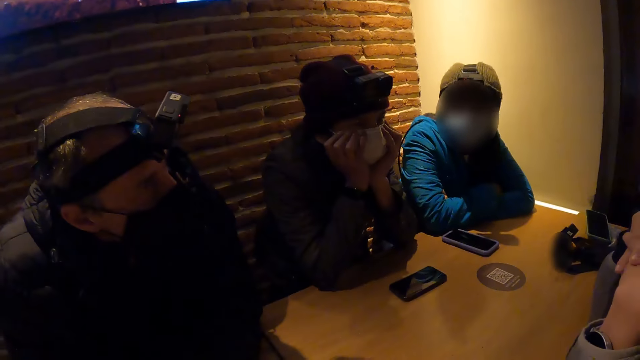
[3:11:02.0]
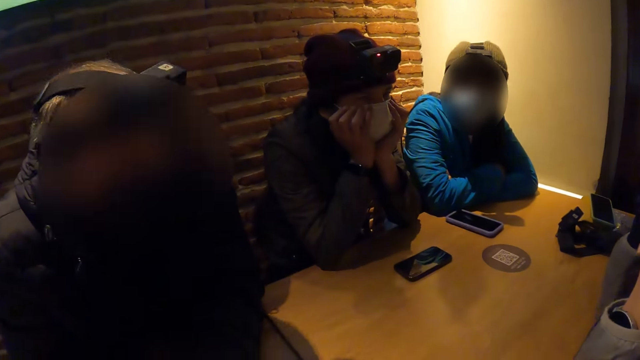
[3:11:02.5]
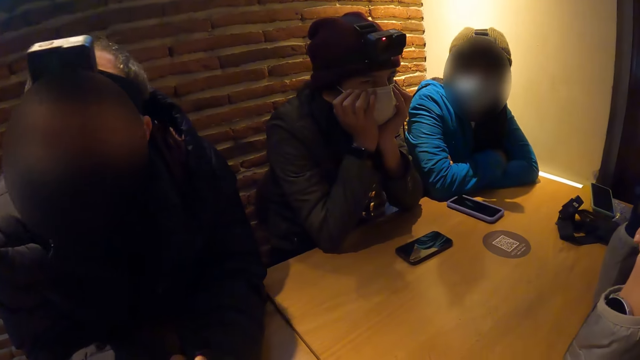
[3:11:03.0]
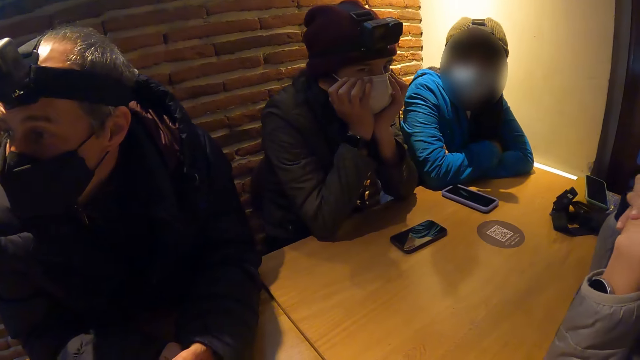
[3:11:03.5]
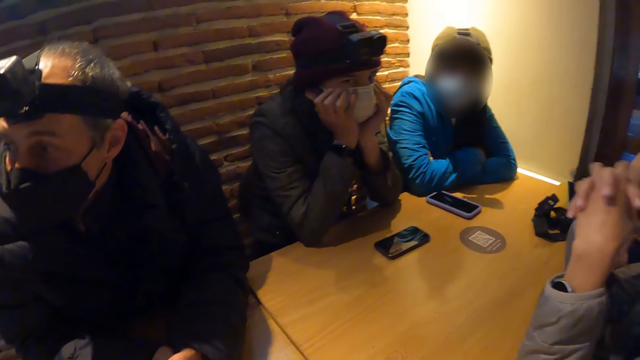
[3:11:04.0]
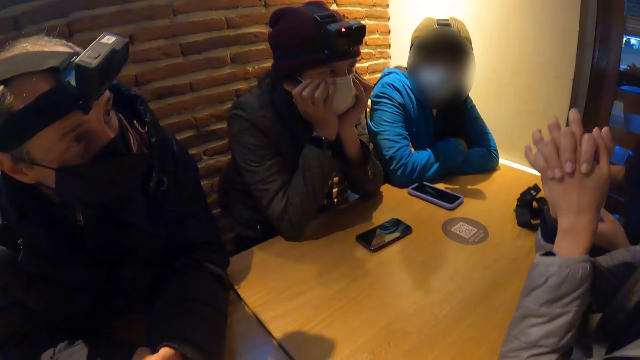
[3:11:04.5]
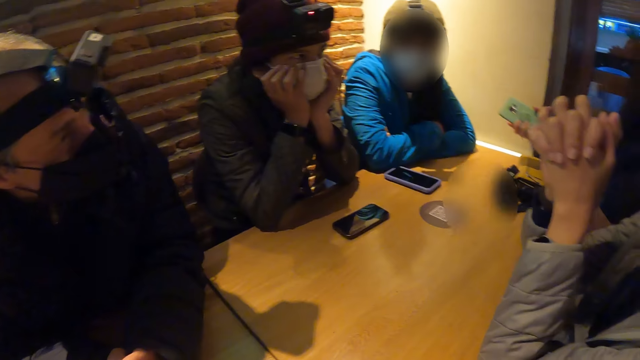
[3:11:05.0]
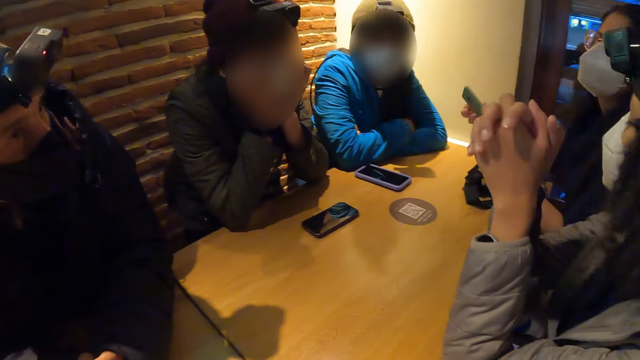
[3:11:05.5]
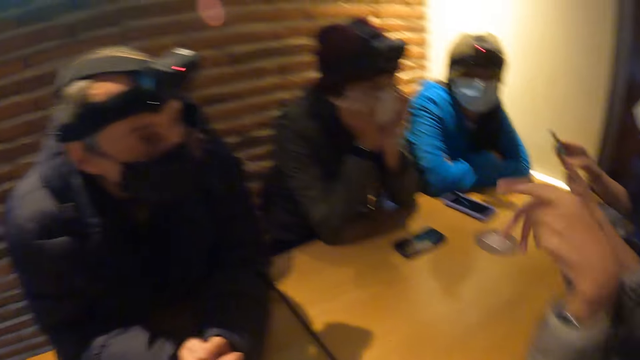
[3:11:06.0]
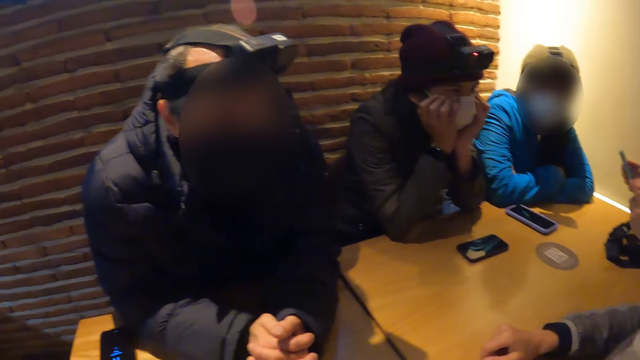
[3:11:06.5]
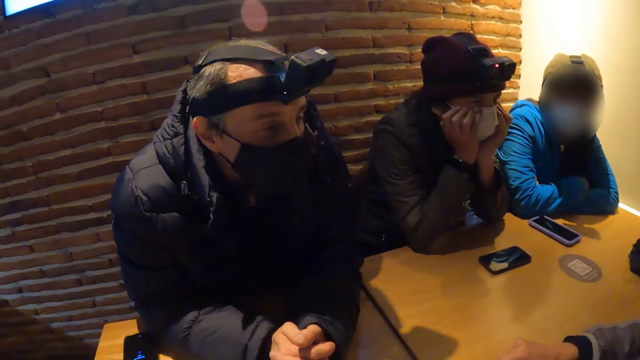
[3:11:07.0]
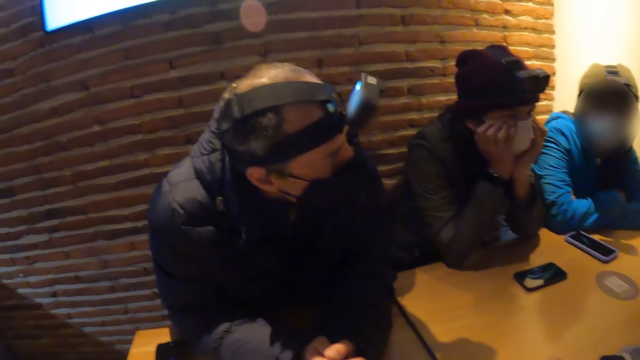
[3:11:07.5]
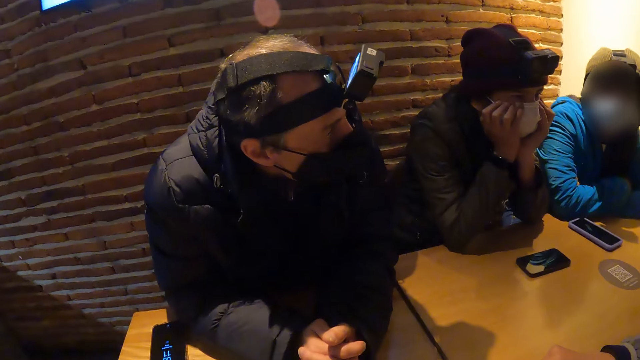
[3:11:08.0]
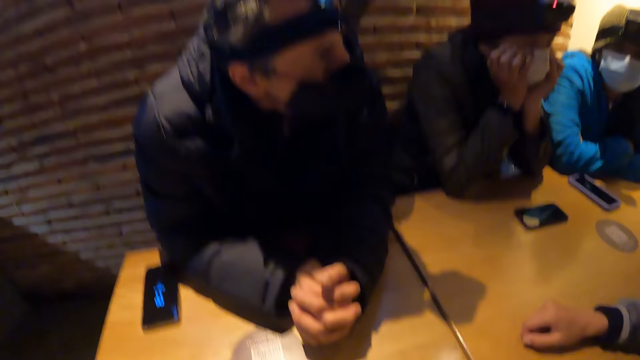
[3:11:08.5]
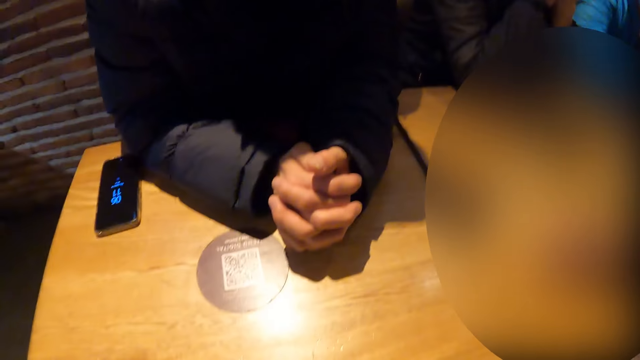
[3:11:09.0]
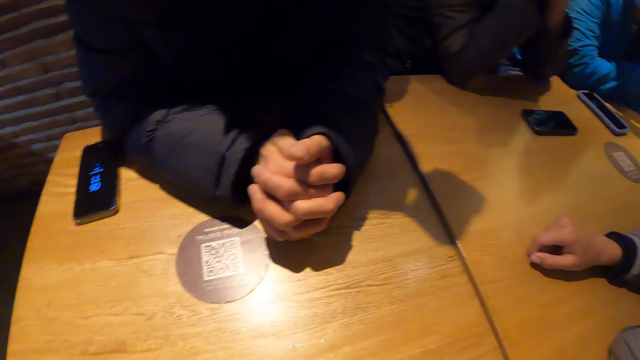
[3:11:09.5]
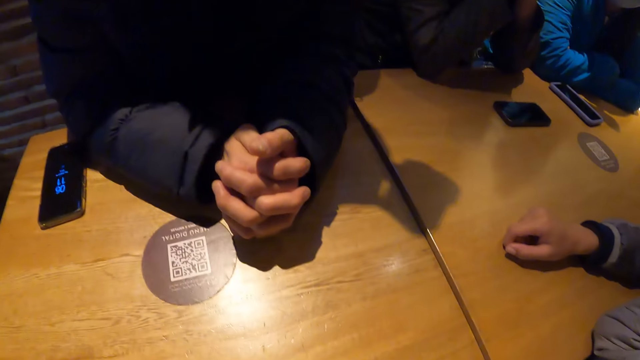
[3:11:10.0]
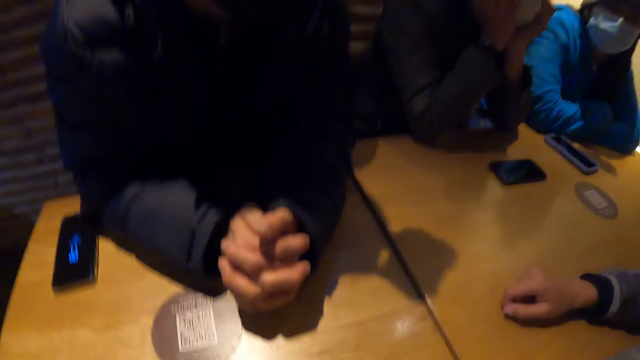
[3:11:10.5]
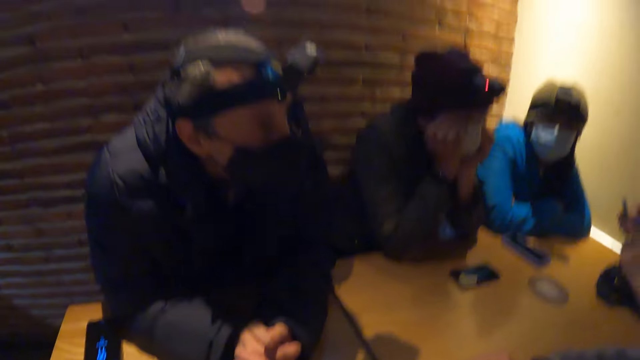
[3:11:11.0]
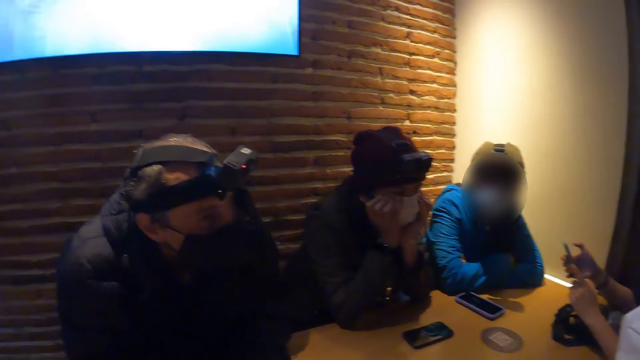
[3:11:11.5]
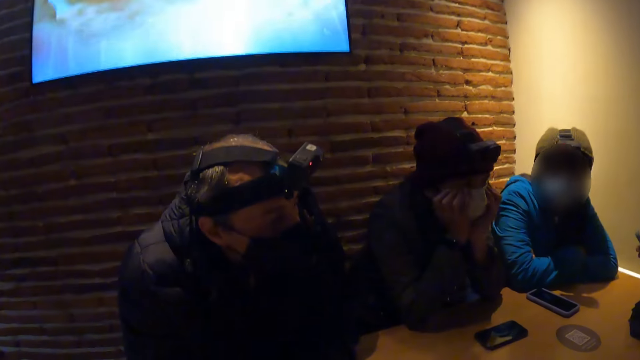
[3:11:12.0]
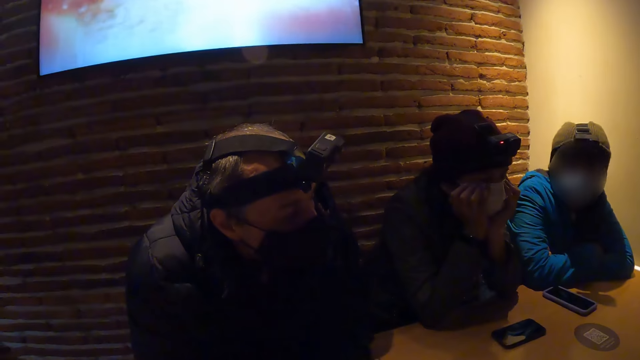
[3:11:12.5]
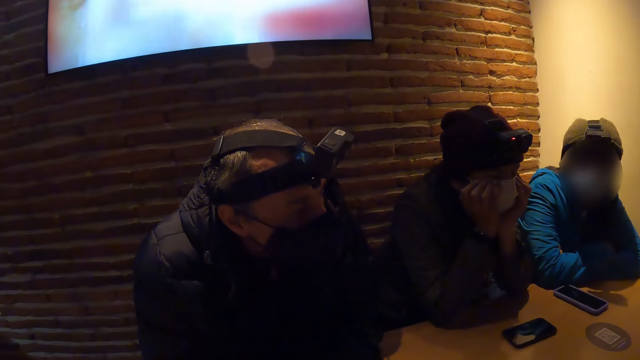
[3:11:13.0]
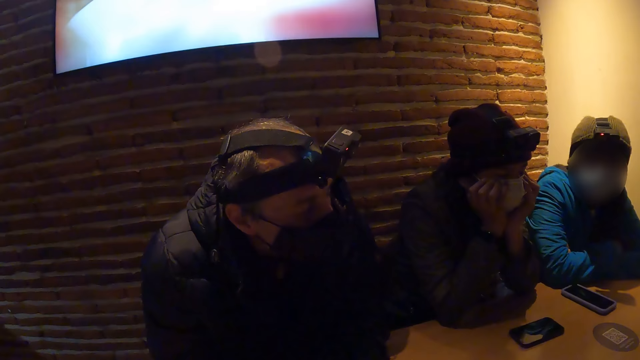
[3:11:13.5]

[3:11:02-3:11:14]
The woman picks her phone from the table with her right hand.

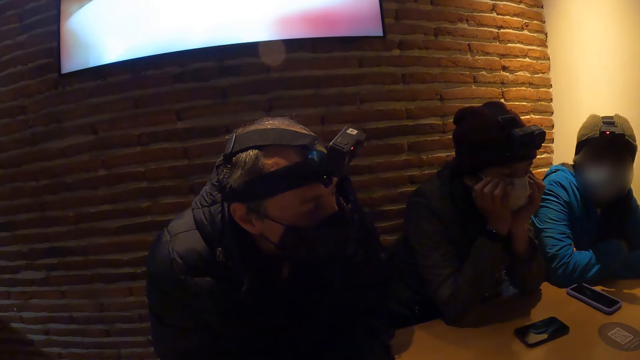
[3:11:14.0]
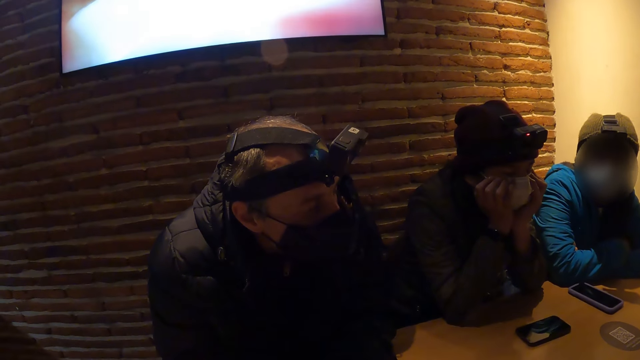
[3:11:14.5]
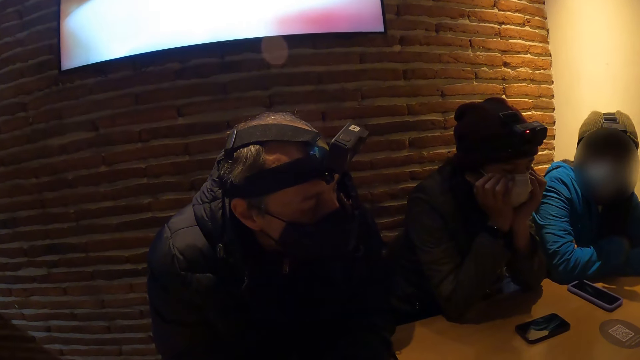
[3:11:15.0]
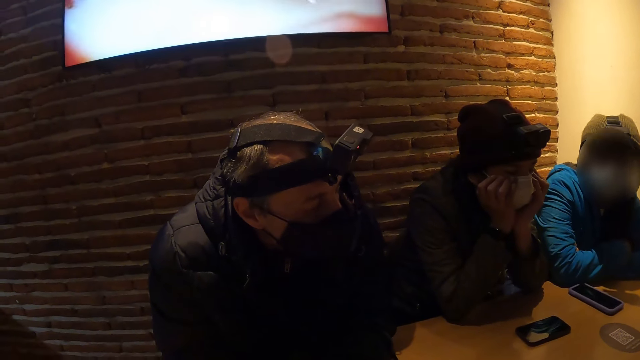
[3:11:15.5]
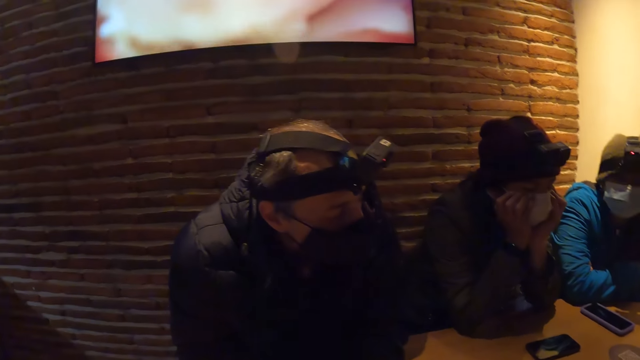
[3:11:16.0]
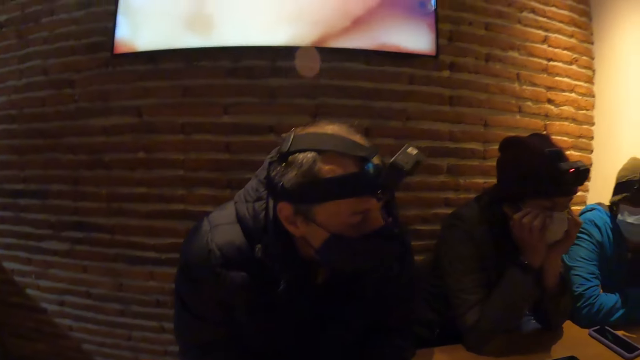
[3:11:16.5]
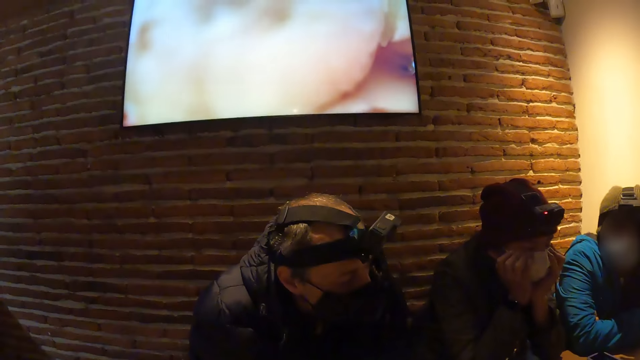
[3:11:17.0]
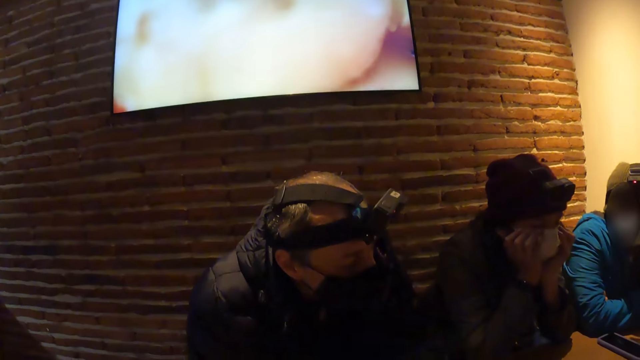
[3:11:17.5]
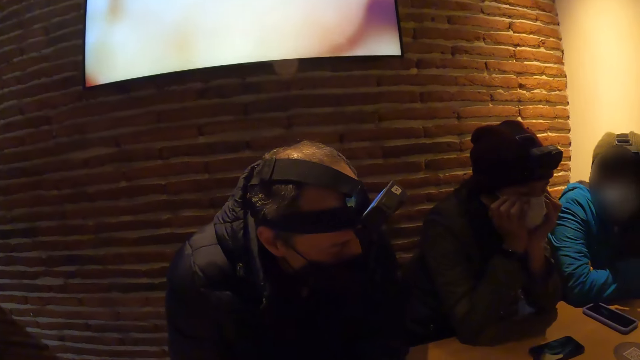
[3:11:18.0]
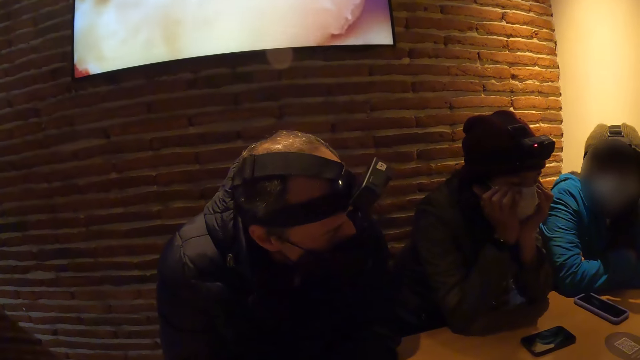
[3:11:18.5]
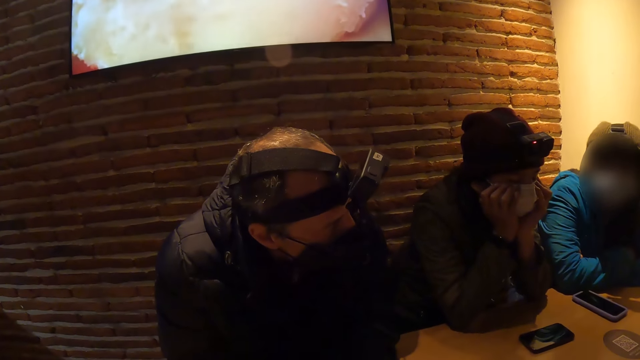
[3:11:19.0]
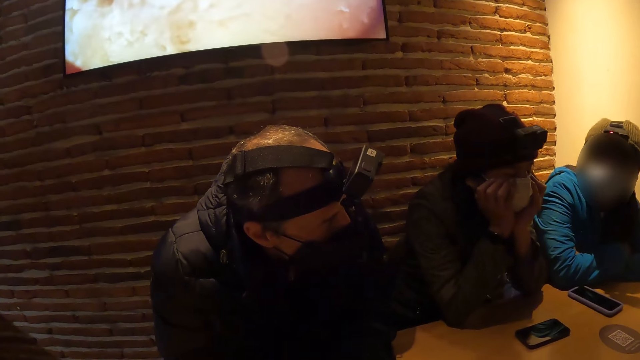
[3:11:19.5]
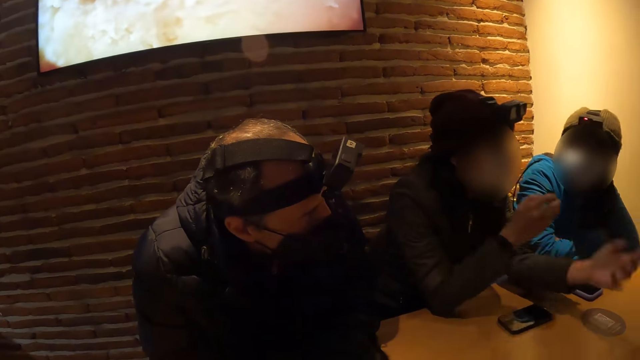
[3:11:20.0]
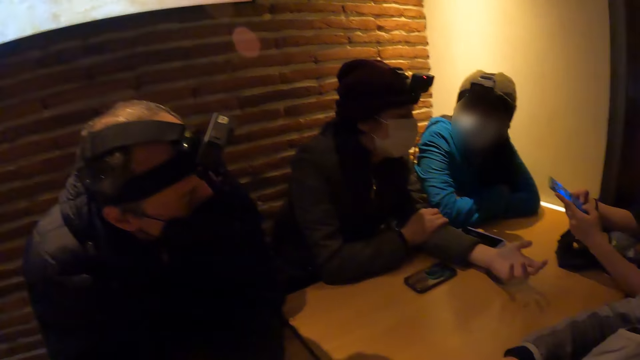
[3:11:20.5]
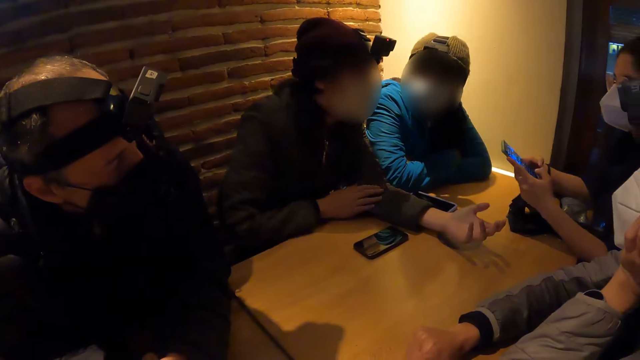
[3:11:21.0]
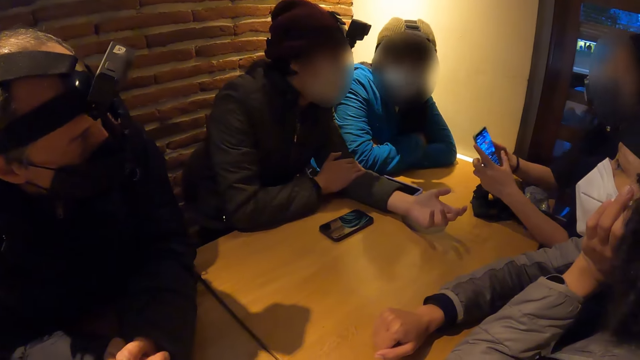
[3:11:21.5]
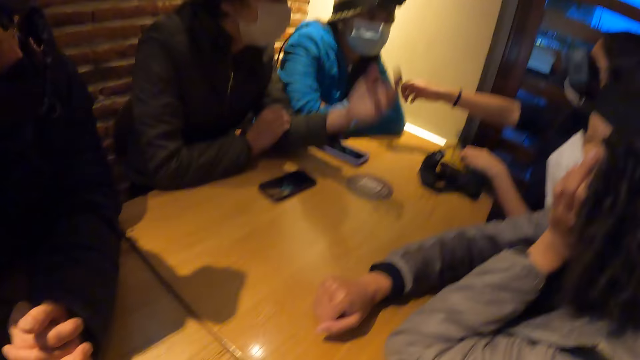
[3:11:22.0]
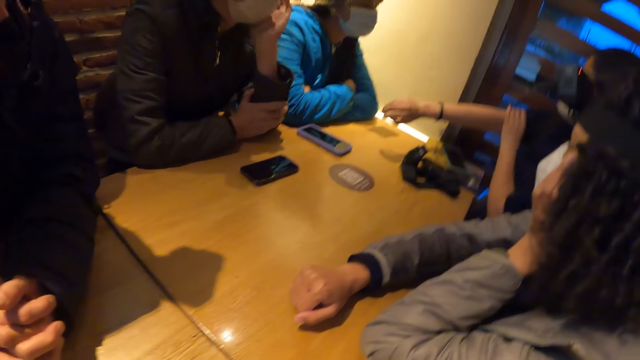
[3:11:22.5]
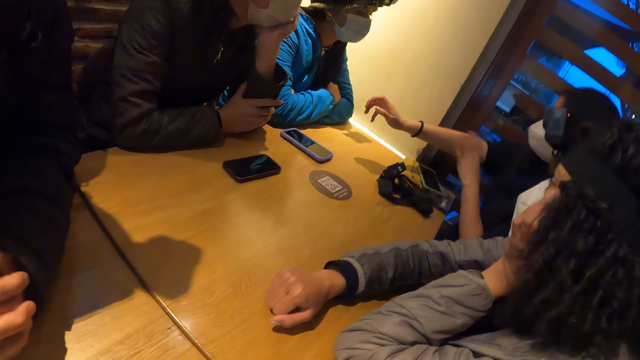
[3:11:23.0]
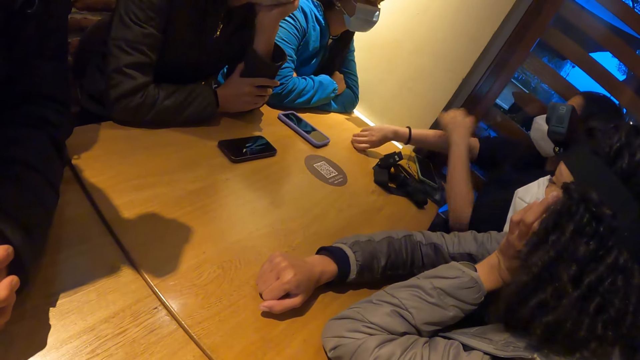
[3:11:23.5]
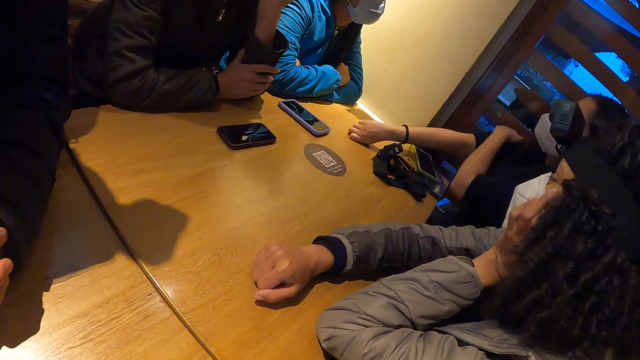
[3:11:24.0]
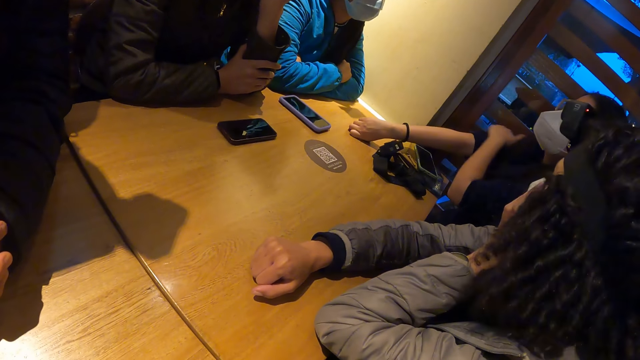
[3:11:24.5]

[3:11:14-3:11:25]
A man places his left hand on the table. The woman stretches her right hand forward. The man places his left hand on his face. The woman puts a phone on the table, caresses her right hand with her left hand and pulls up the sleeves.
